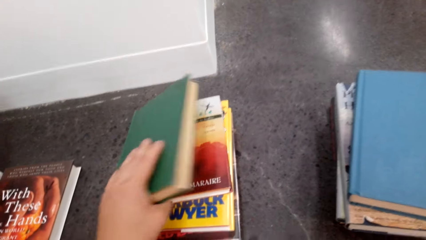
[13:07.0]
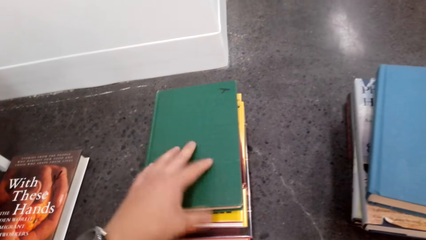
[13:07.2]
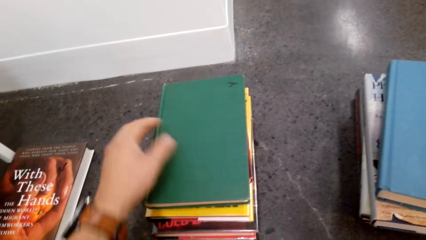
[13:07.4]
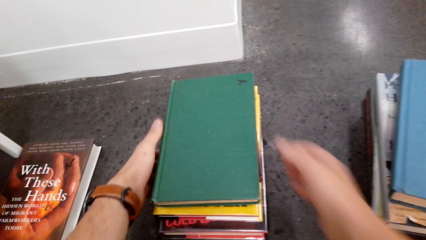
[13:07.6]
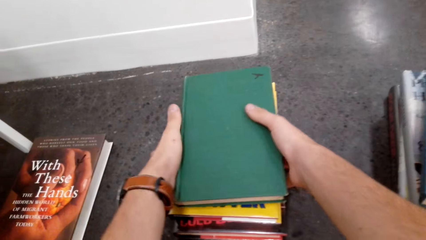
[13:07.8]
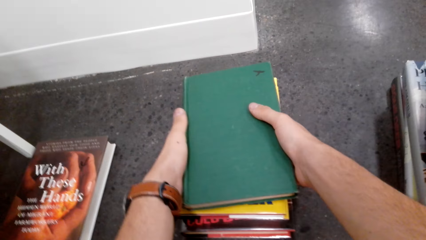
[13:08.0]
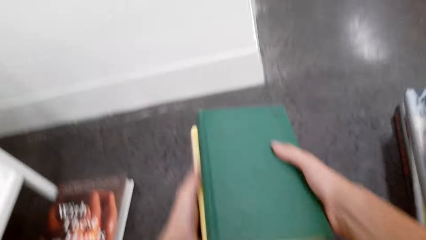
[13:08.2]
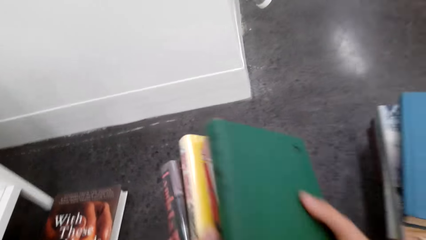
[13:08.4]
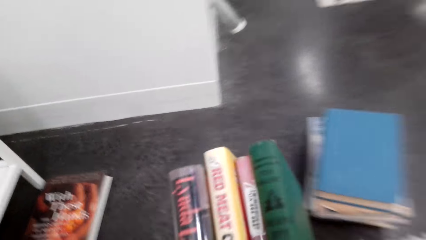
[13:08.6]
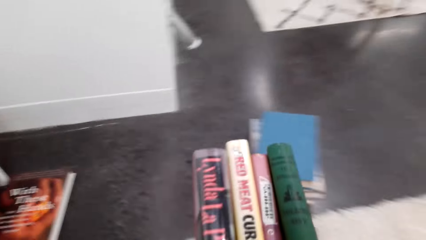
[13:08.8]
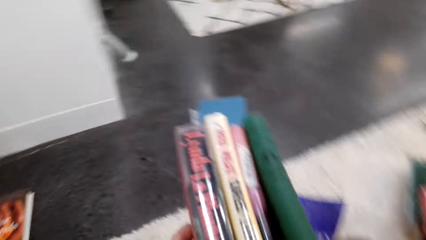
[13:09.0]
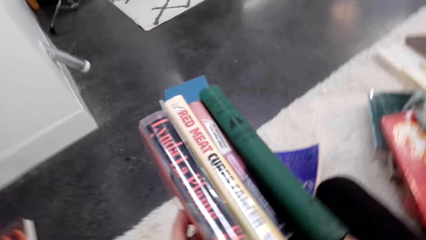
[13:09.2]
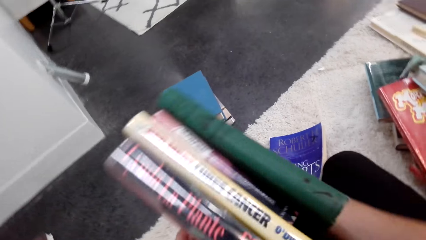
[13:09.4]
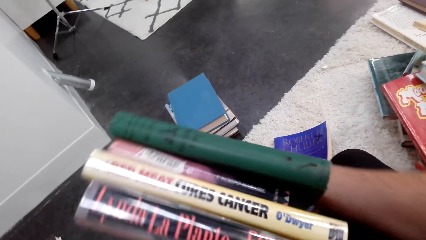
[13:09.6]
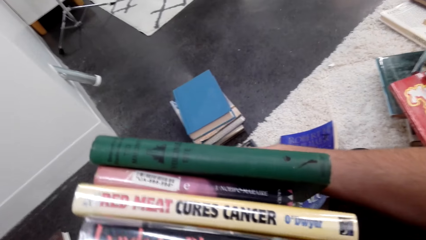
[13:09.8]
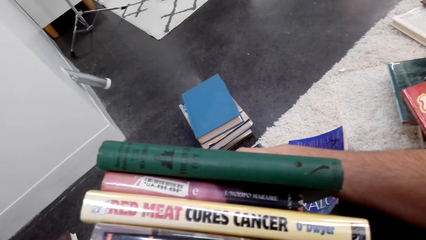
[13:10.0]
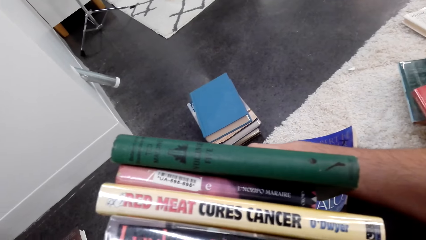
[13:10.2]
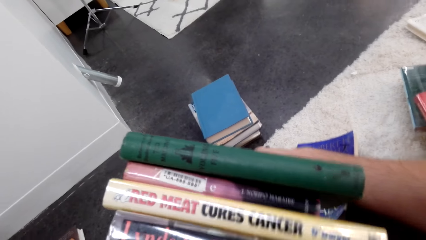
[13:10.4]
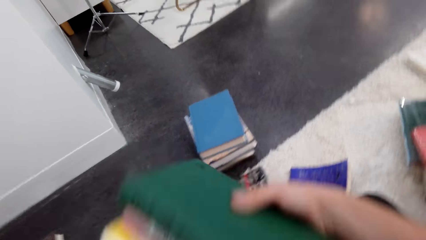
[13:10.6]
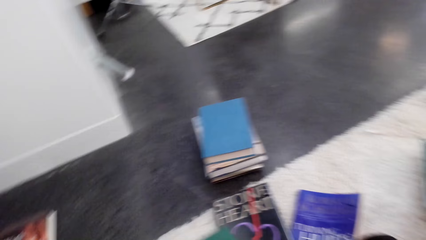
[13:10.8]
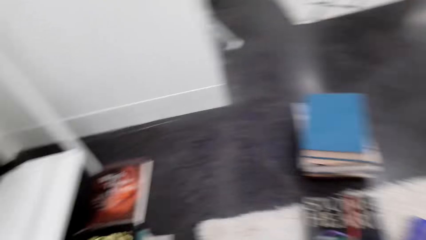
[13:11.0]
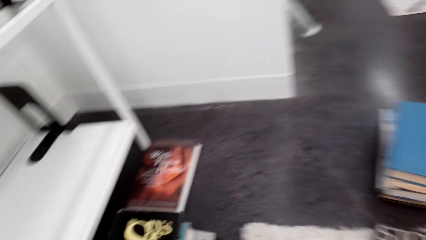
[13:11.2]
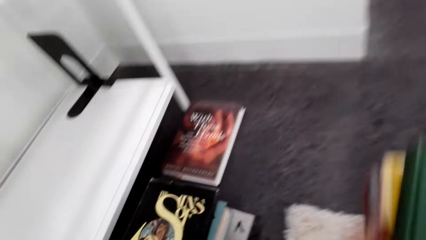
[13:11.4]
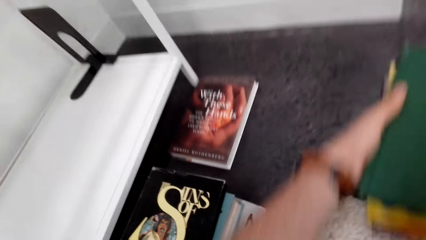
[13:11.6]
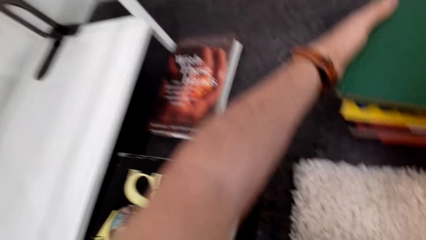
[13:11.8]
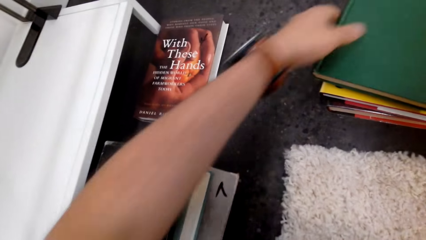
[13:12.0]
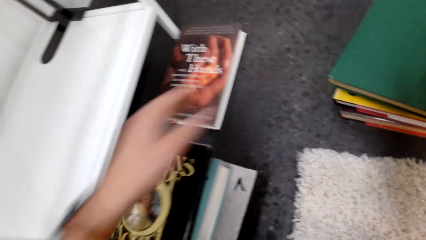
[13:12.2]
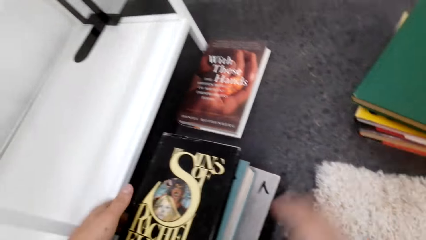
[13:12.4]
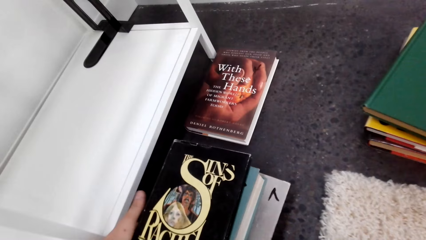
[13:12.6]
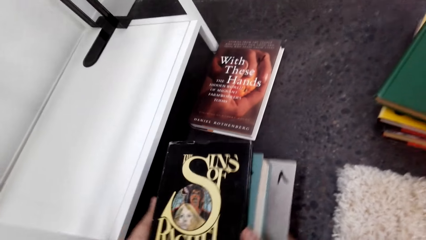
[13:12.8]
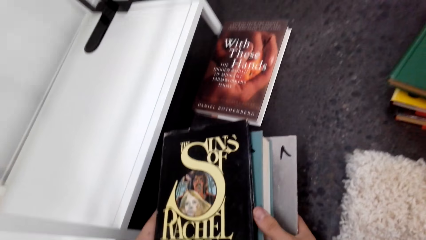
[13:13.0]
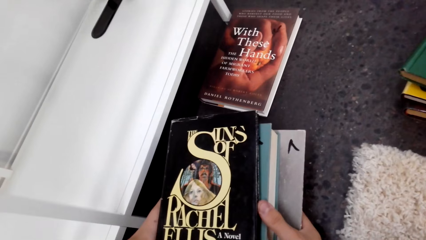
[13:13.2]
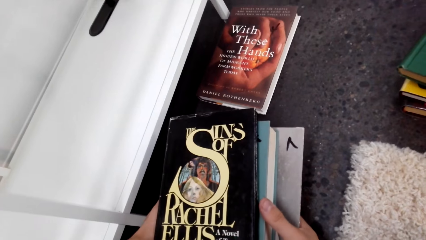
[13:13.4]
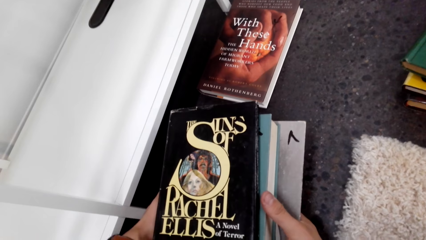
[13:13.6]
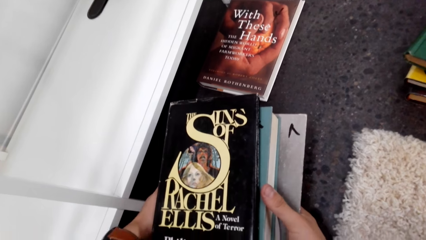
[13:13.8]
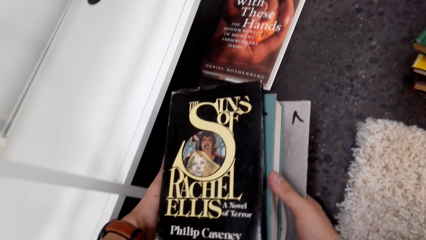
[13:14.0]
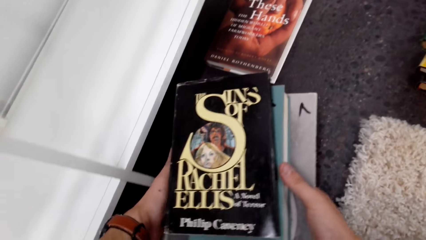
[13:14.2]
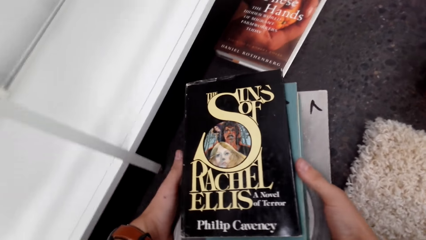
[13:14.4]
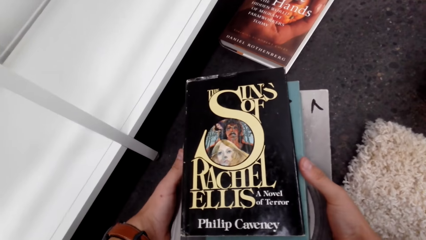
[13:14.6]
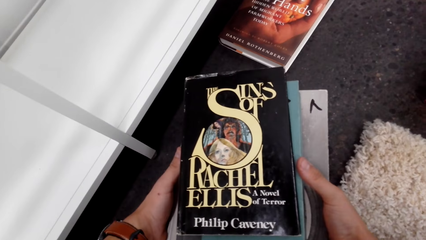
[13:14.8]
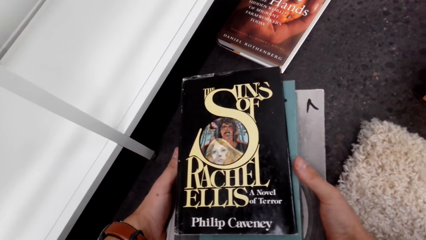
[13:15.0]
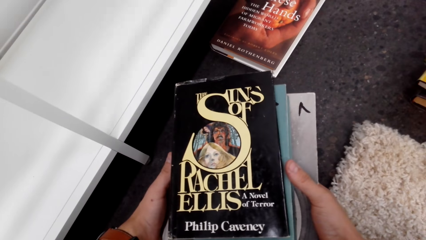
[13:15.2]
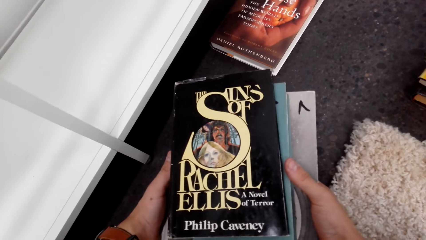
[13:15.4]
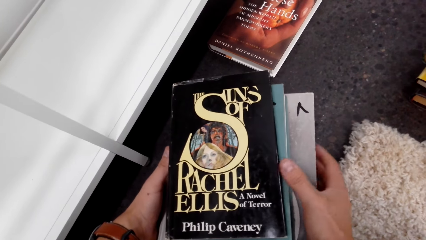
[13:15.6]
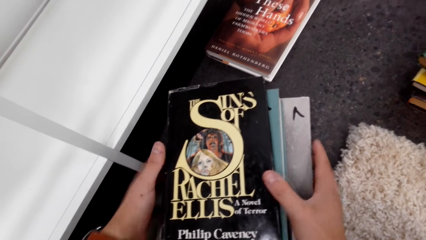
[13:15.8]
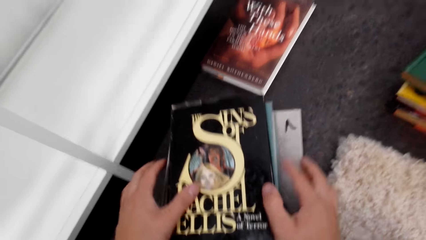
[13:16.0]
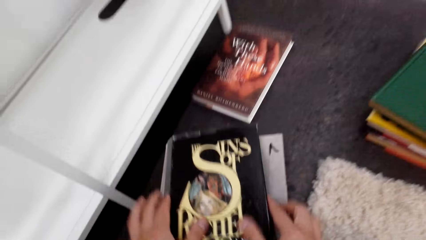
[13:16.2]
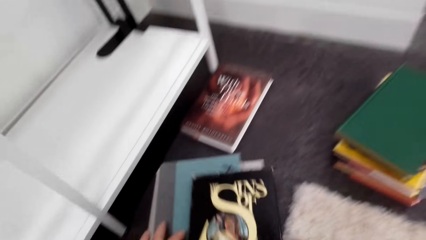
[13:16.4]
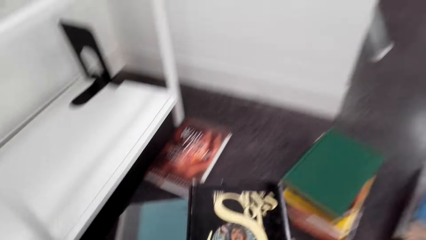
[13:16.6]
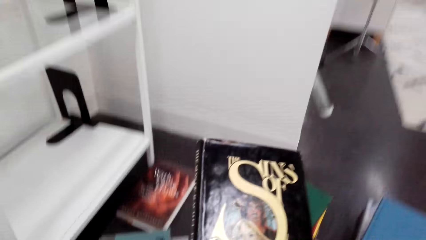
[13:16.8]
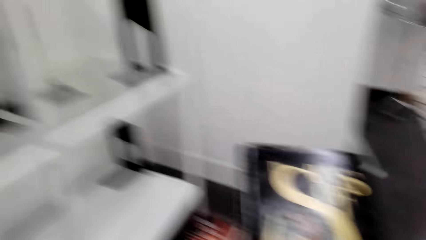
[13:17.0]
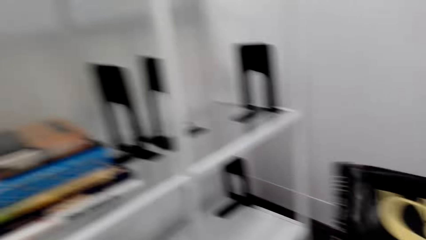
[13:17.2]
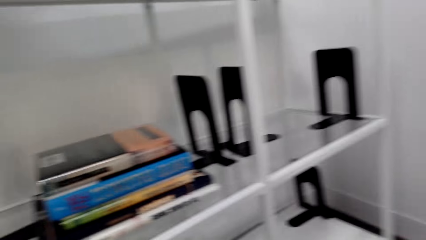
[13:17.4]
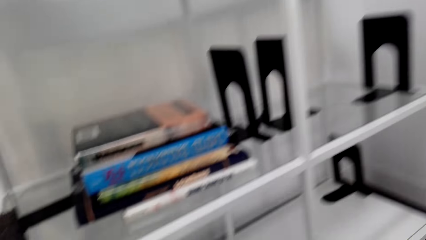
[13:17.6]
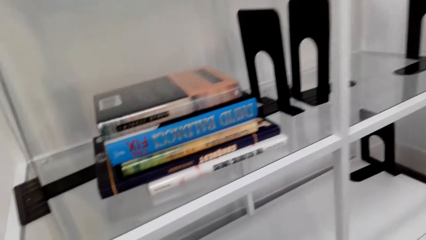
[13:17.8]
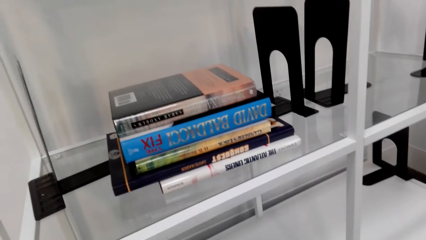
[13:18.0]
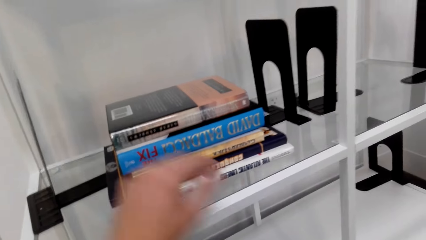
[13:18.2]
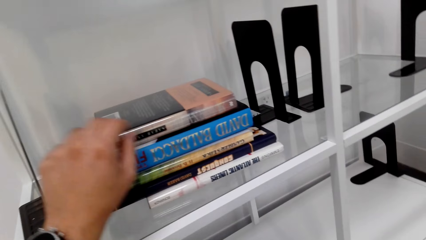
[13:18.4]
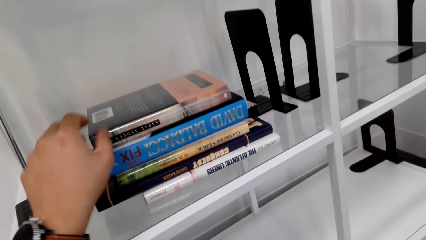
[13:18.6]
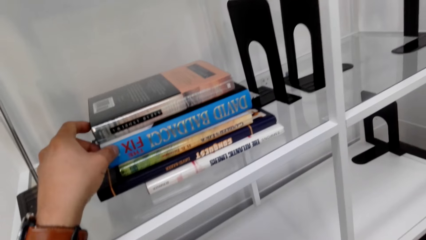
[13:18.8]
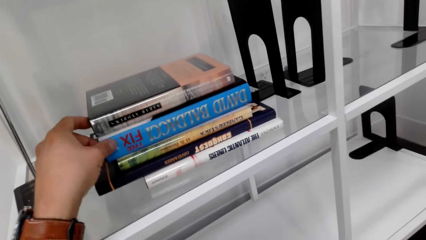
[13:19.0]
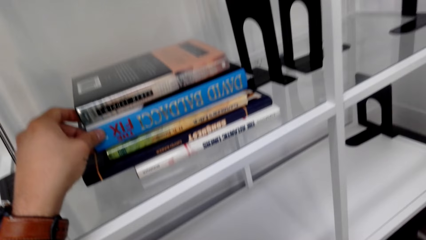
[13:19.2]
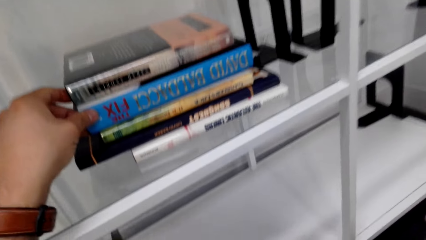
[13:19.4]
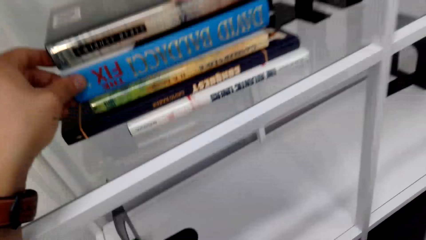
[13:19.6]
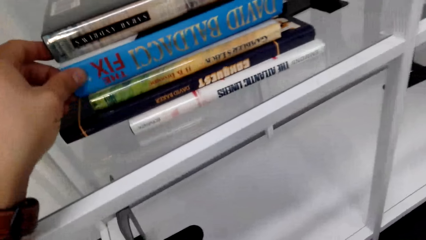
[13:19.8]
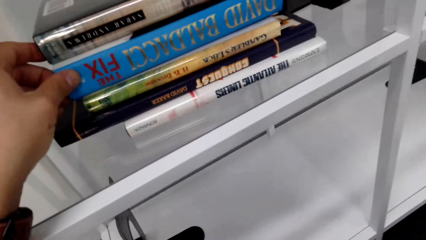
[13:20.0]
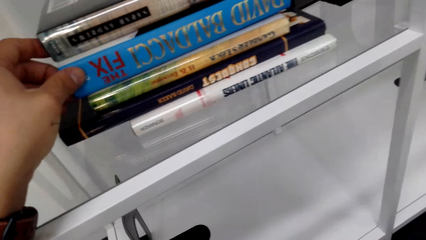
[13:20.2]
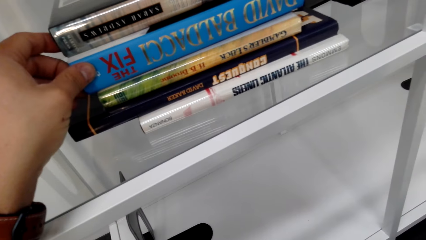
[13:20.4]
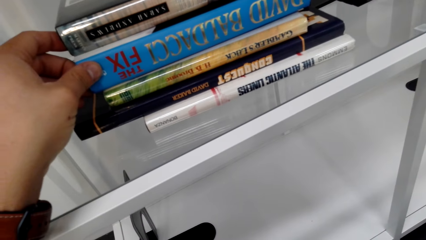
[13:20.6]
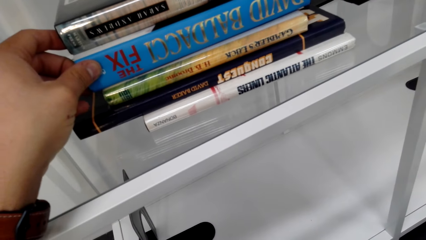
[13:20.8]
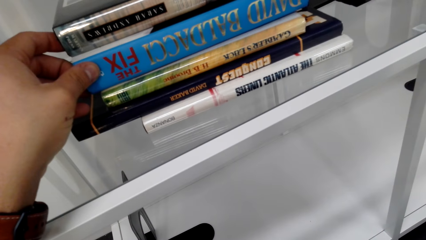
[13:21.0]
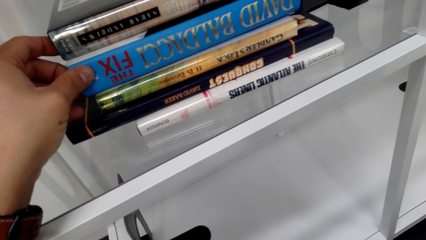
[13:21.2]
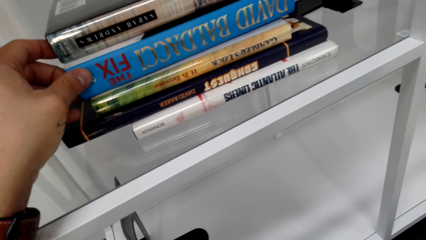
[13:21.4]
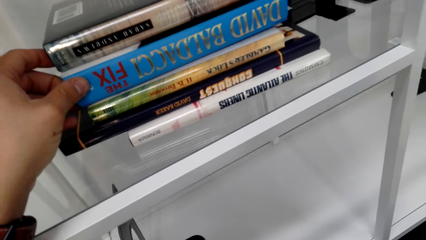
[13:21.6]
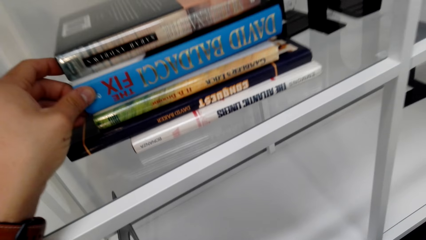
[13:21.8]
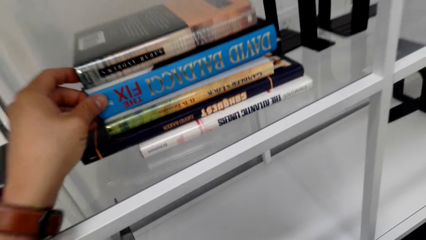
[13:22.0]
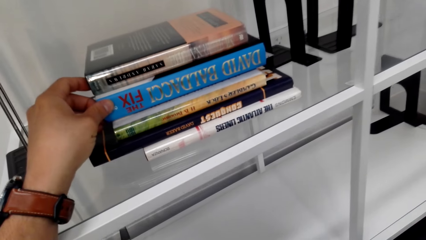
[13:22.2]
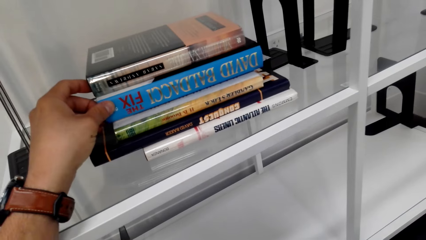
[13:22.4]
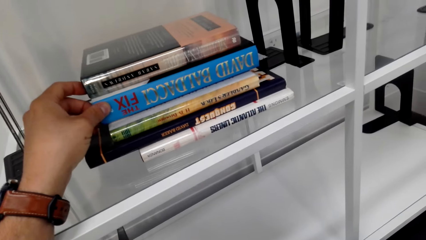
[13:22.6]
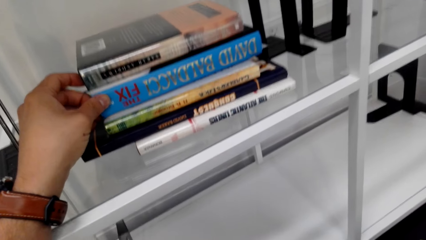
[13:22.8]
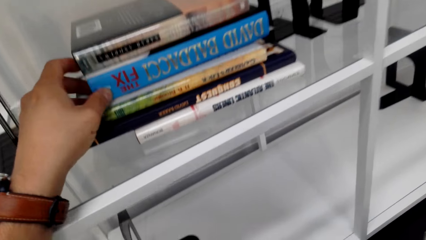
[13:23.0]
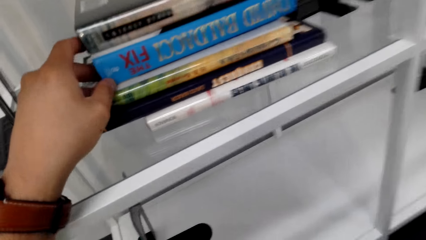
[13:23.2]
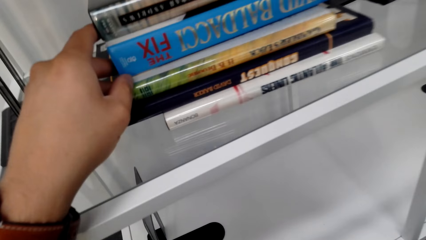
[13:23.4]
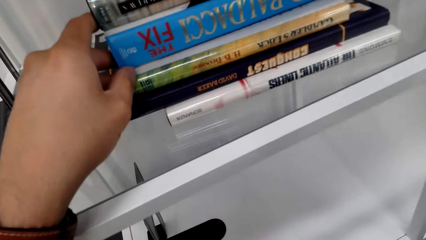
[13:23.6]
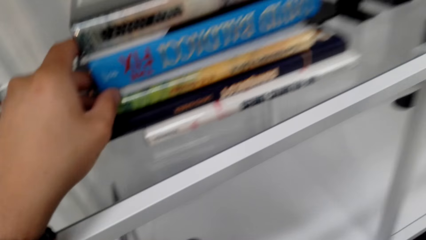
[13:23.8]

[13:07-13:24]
The camera wearer touches the novel book on the floor. They pick a book. They pick books. They put the novel books on the floor. They take the book on the floor. They touch the novel books on the shelf.
